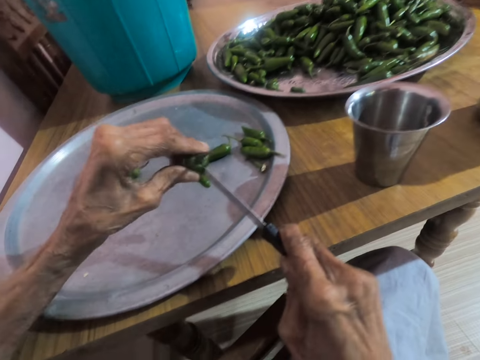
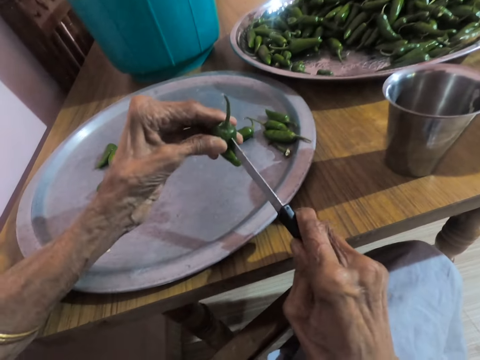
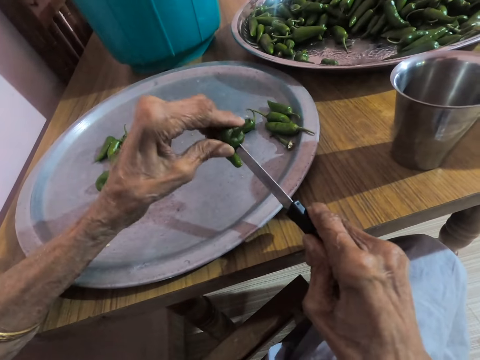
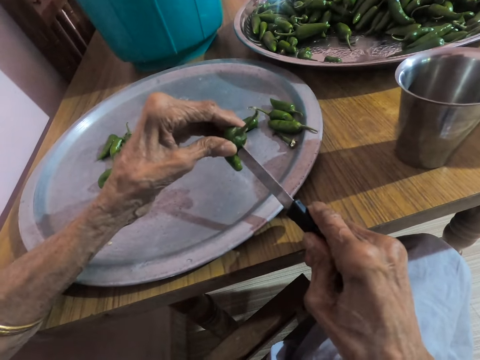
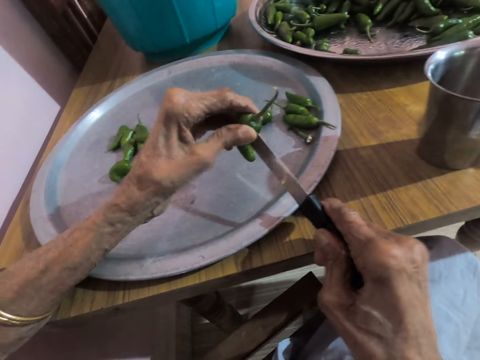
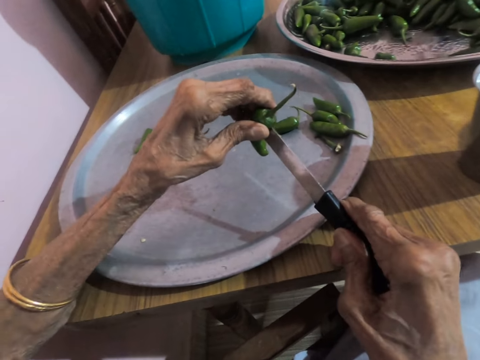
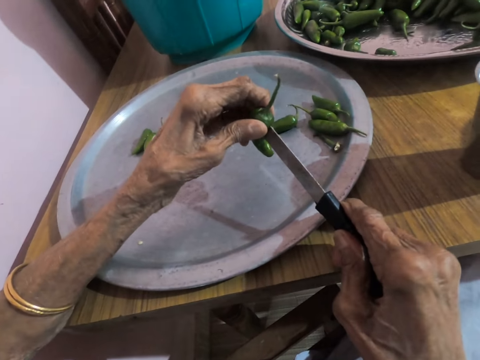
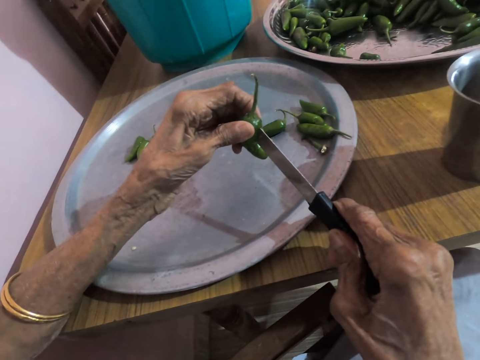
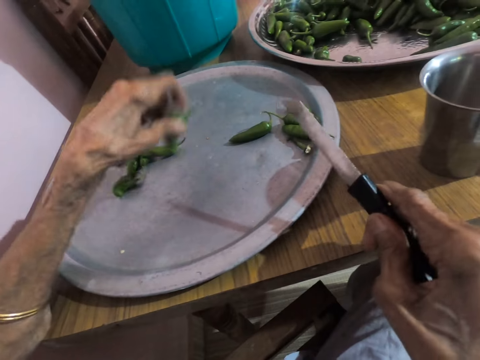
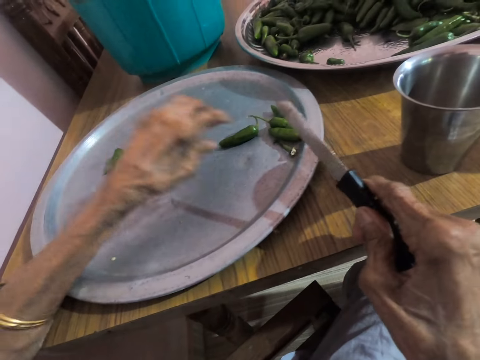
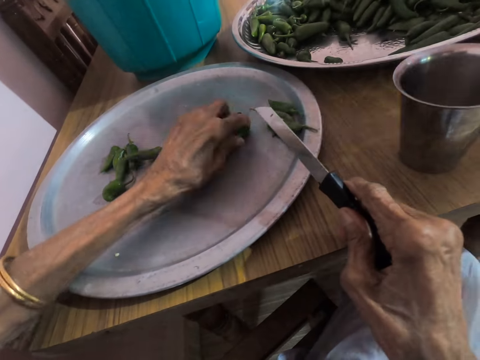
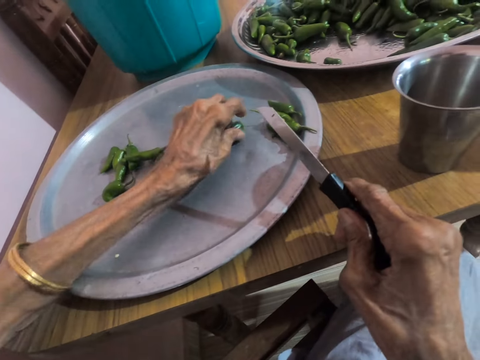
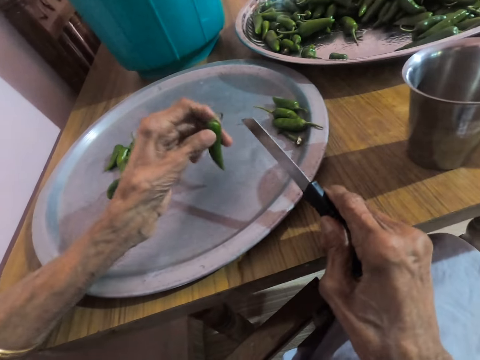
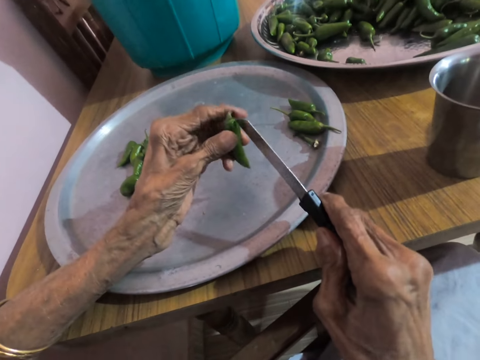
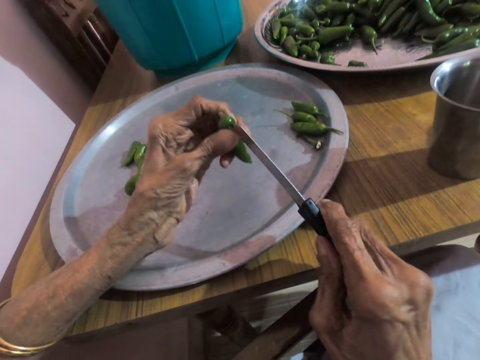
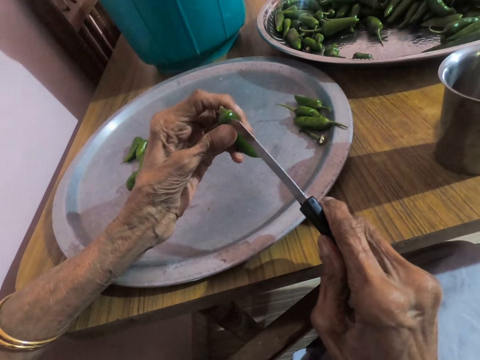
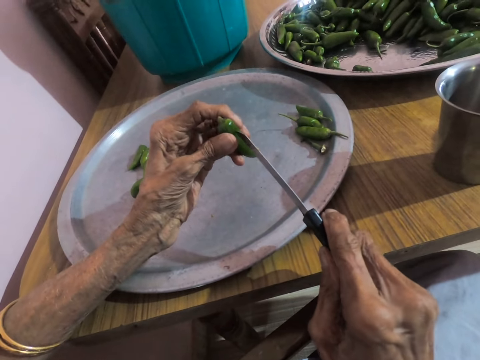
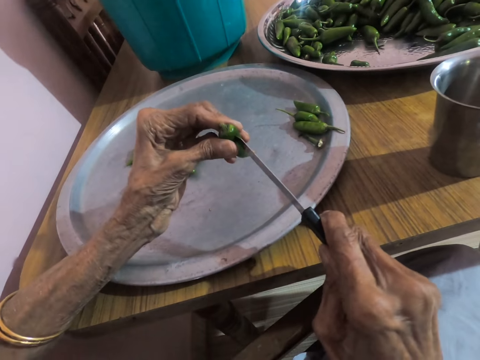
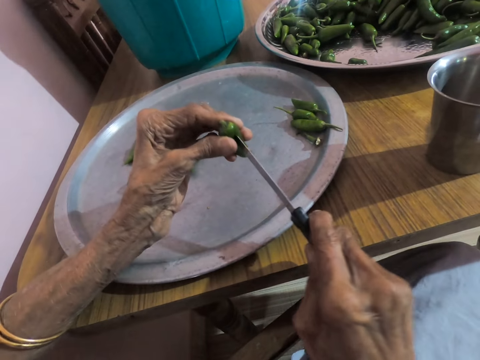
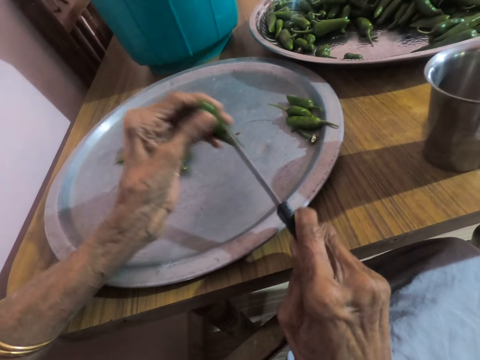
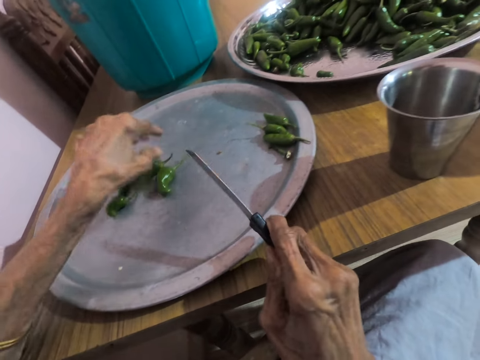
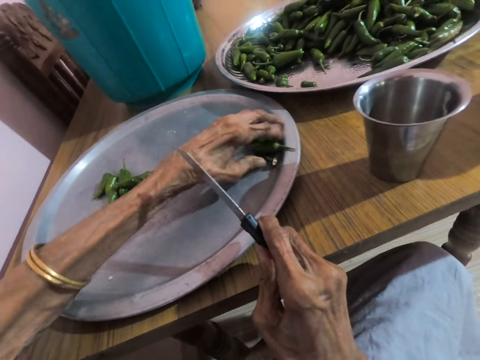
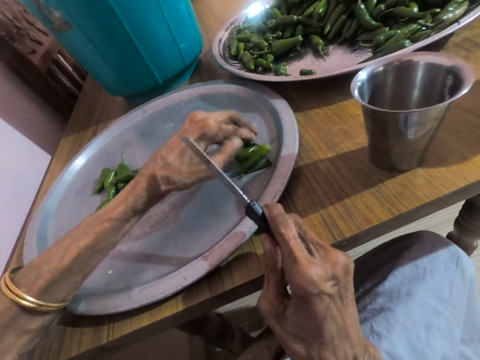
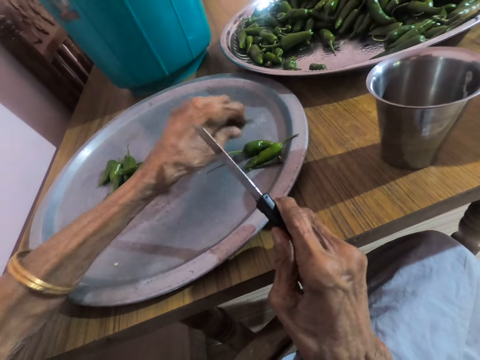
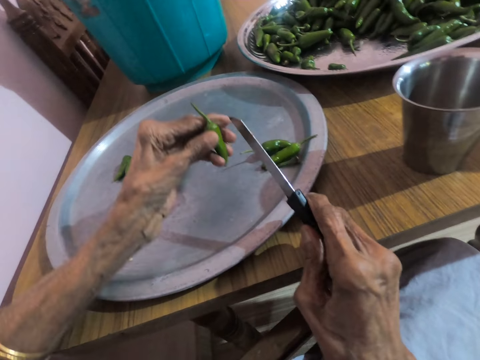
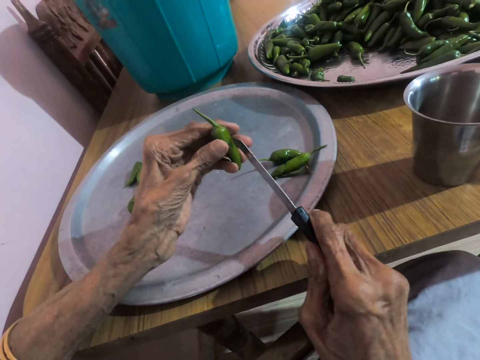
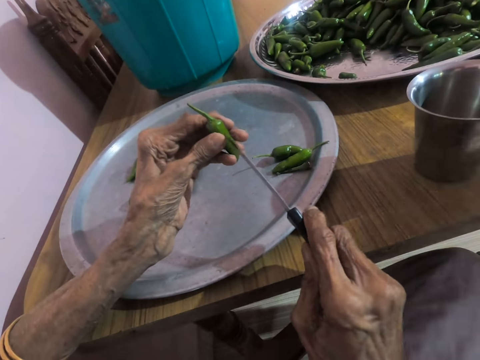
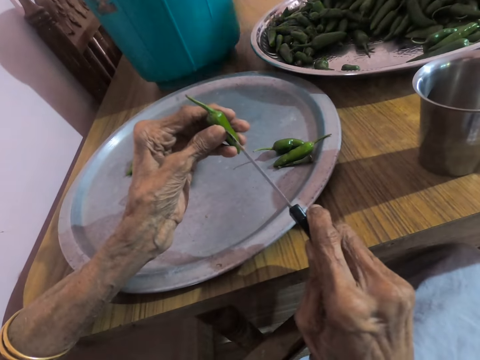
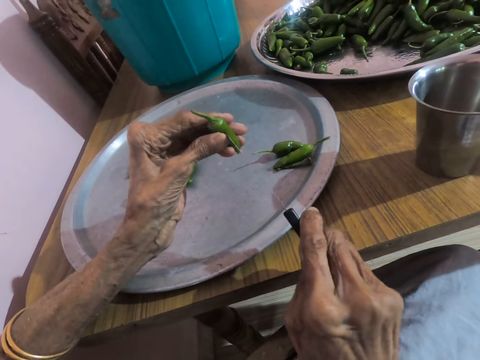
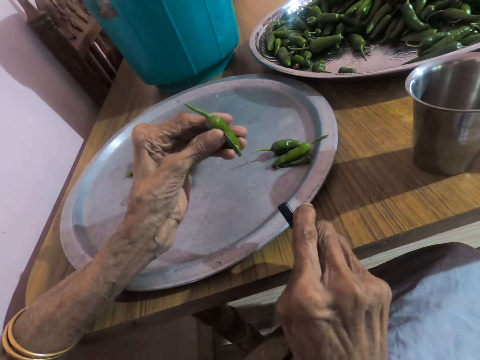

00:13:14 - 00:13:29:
The camera wearer cuts the pepper in her hand with a knife. She places the piece of green pepper on the tray on the table with her left hand. She picks a piece of green pepper from the tray on the table with her left hand. She cuts the piece of green pepper in her left hand with the knife in her right hand. She places the piece of green pepper on the tray on the table with her left hand. She picks a piece of green pepper from the tray on the table with her left hand. She cuts the piece of green pepper in her left hand with the knife in her right hand.

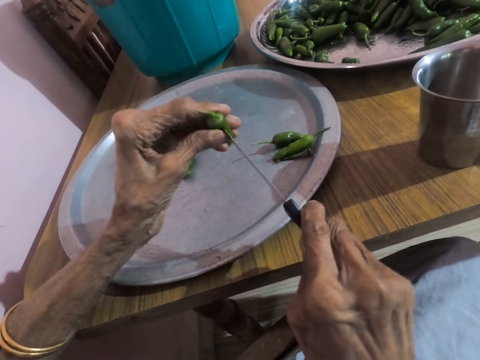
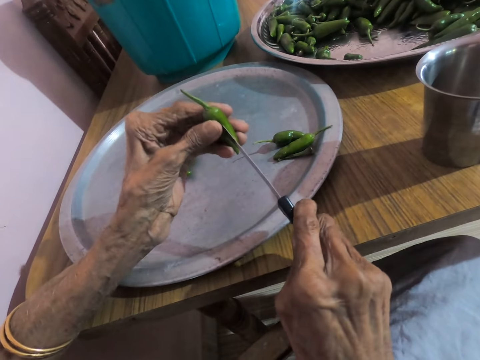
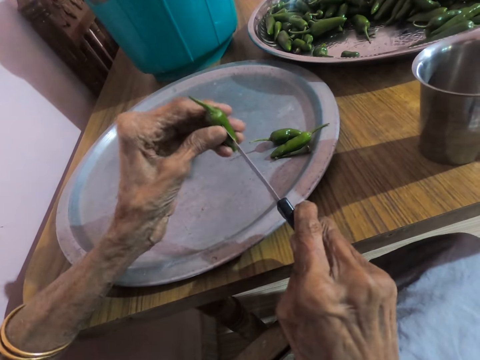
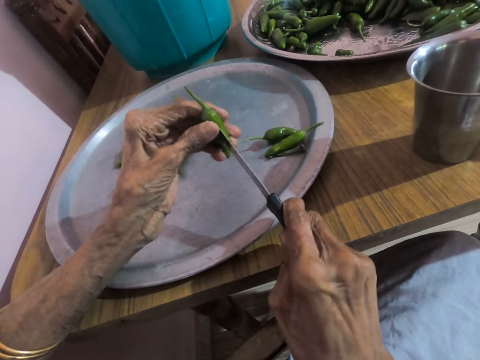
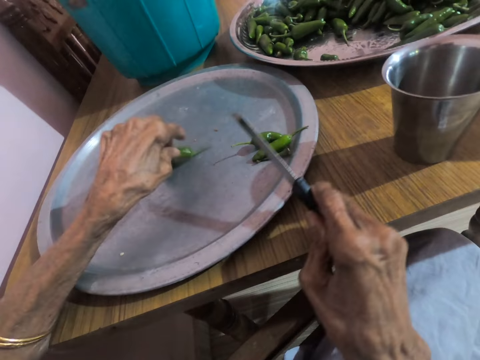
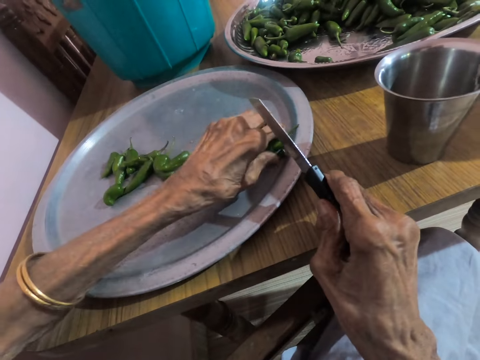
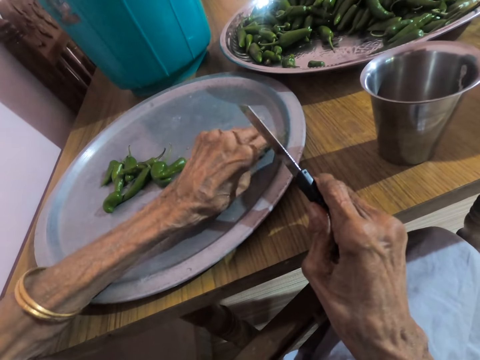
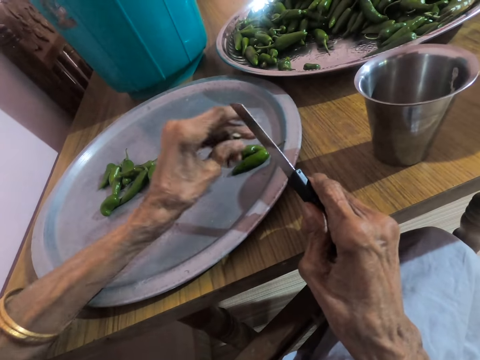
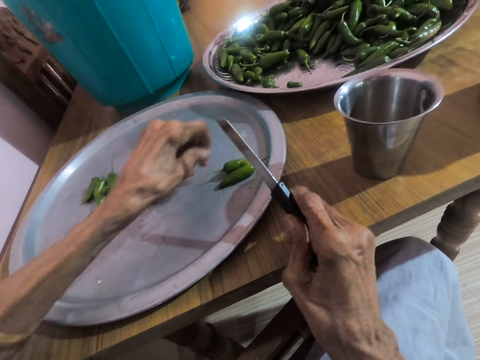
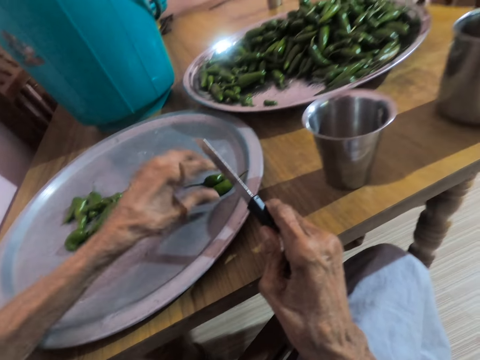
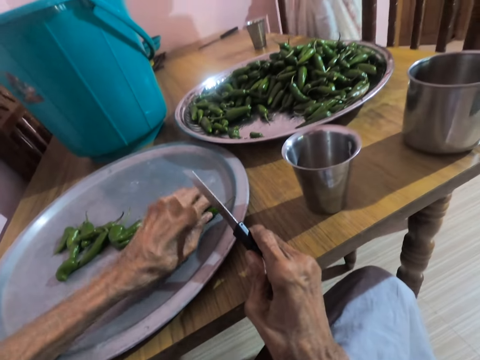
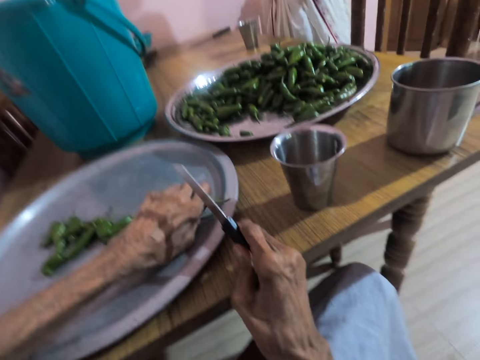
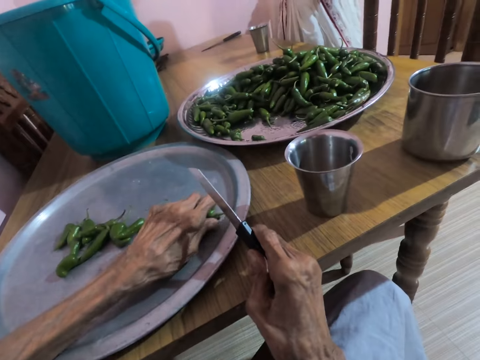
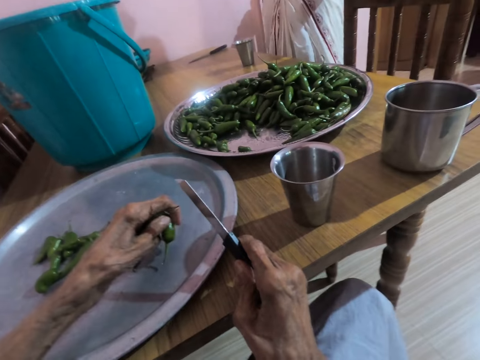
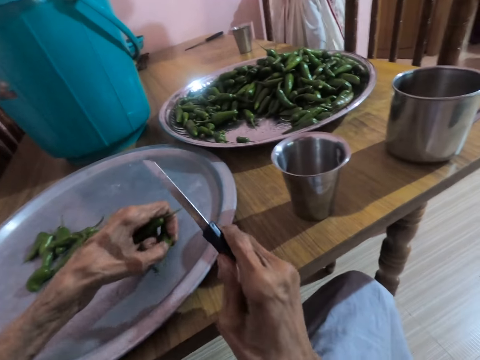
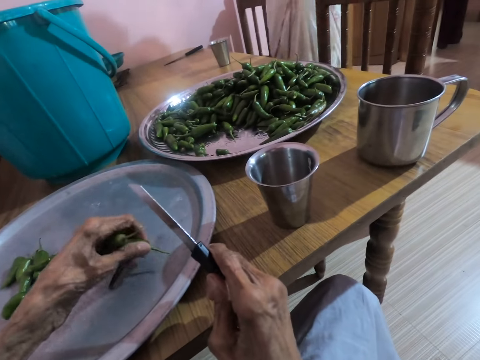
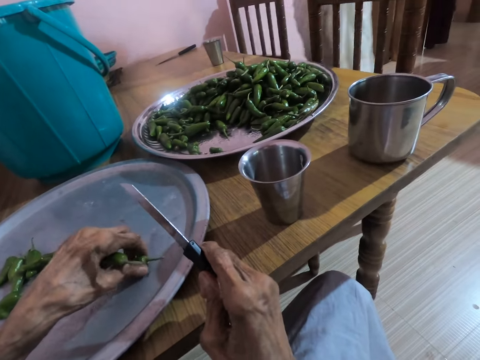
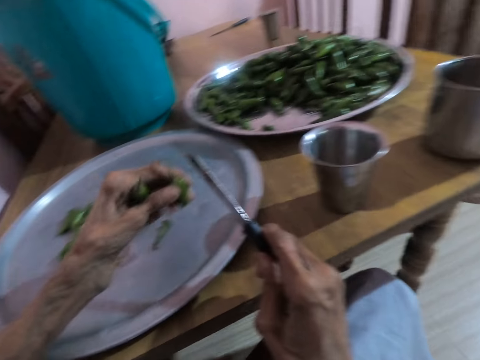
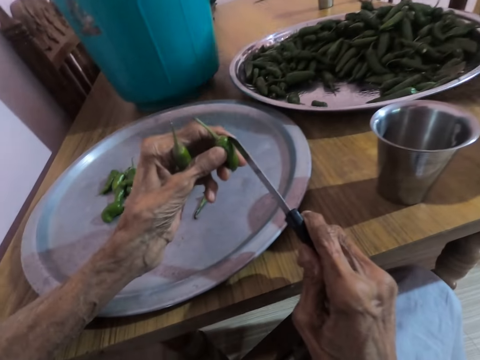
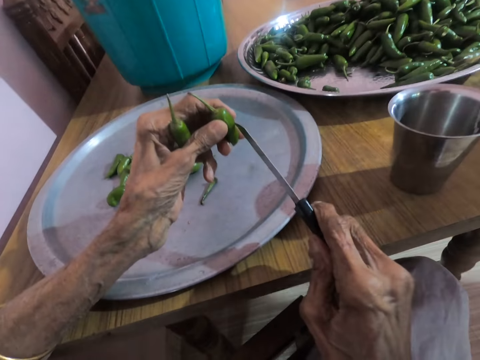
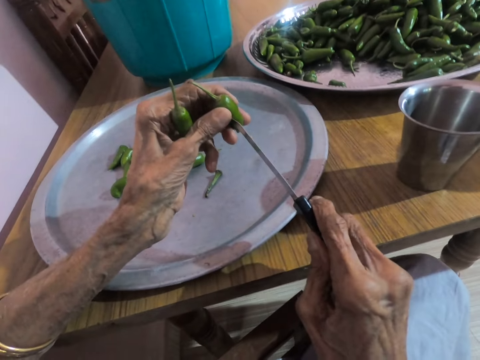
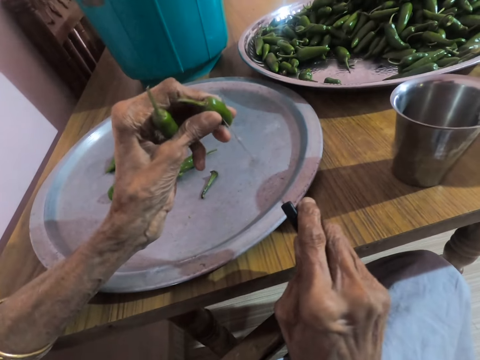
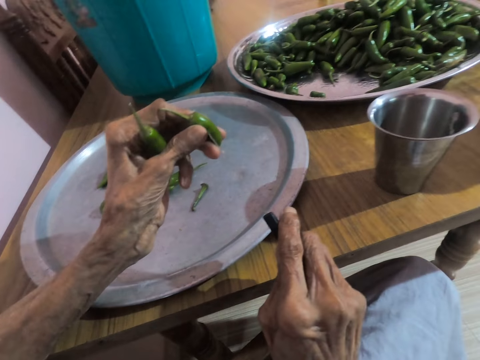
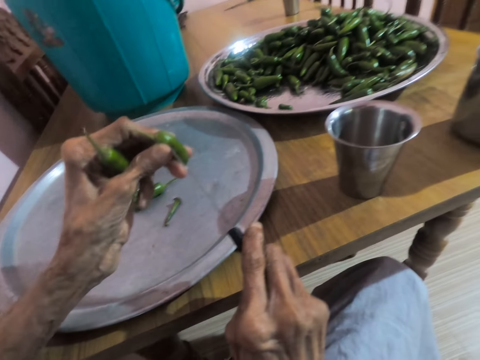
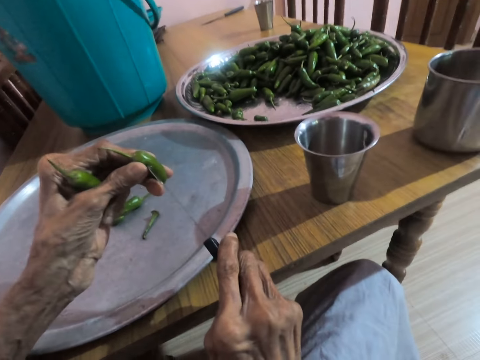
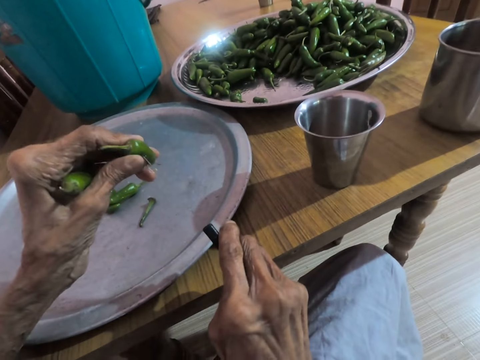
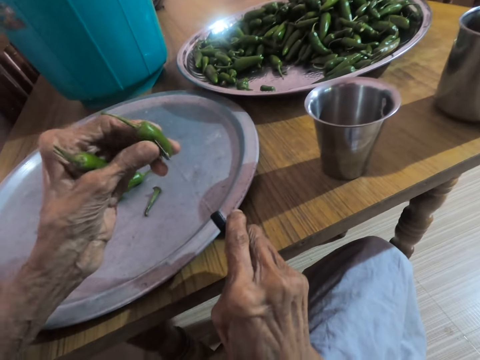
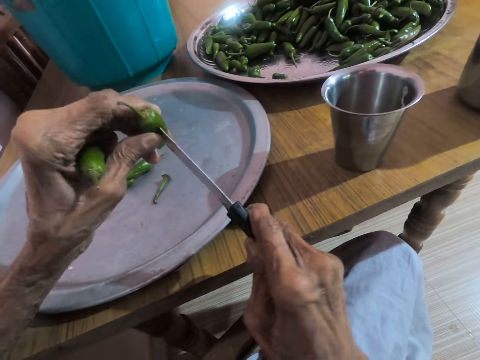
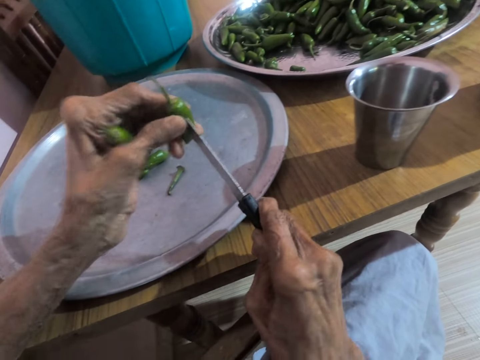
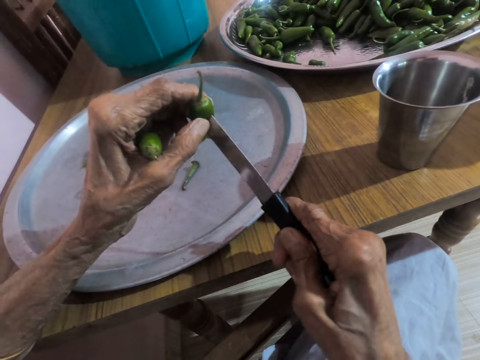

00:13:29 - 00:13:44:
The camera wearer cuts the pepper in her hand with a knife. She places the piece of green pepper on the tray on the table with her left hand. She picks a pedicel from the tray on the table with her left hand. The woman converses with the camera wearer. The camera wearer places the pedicel on the tray on the table with her left hand. She picks some pieces of green pepper from the tray on the table with her left hand. She converses with the woman. She picks the remaining uncut peppers on the tray on the table. She touches the tray with one of the pieces of pepper in her left hand. The woman walks in the apartment. The camera wearer cuts the piece of green pepper in her left hand with the knife in her right hand. She cuts the pepper in her hand with the knife.
